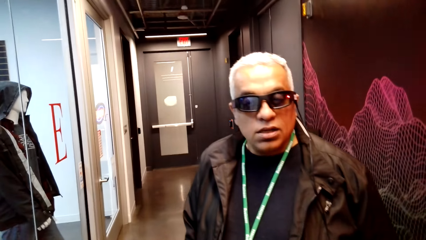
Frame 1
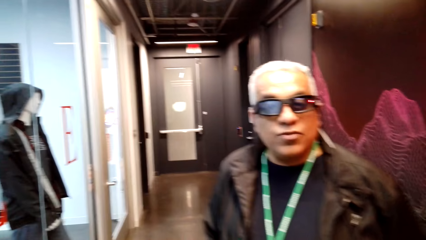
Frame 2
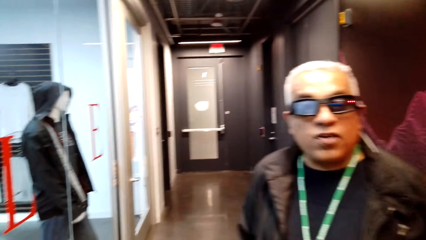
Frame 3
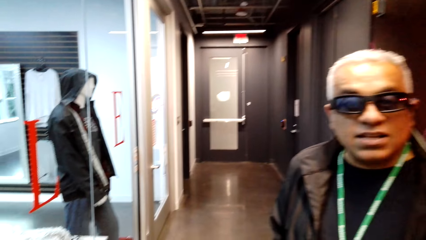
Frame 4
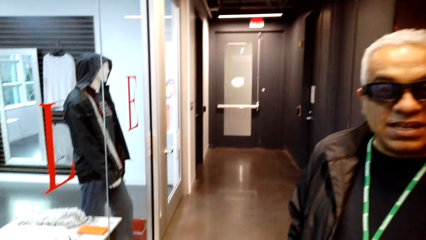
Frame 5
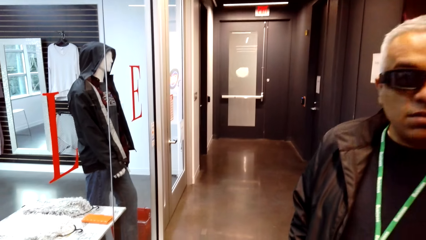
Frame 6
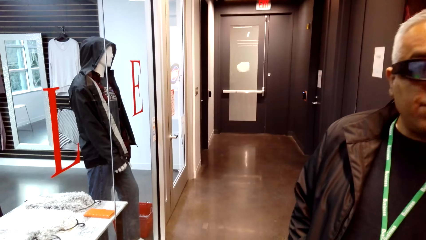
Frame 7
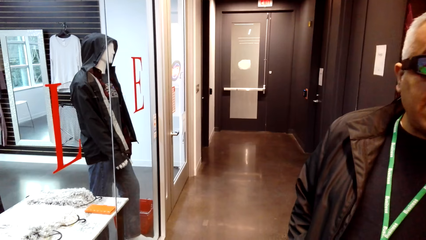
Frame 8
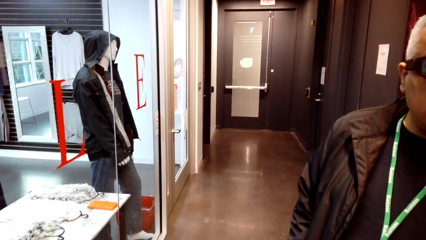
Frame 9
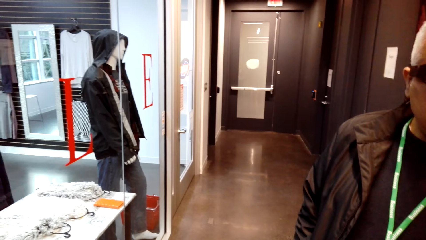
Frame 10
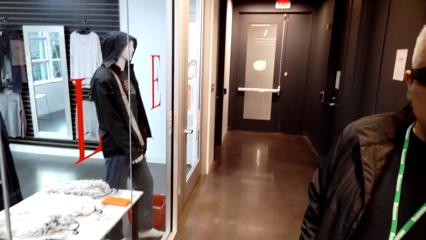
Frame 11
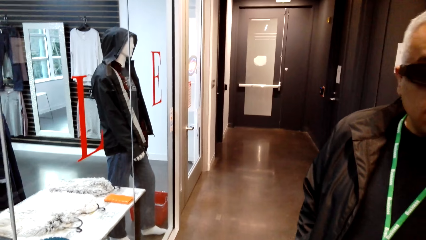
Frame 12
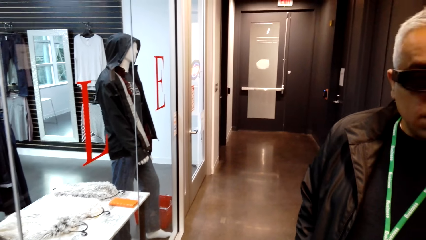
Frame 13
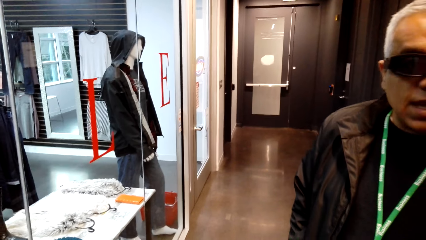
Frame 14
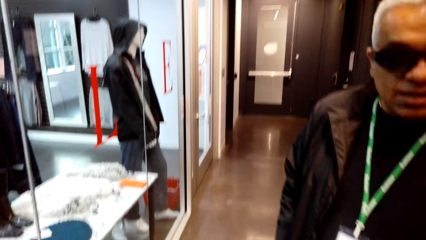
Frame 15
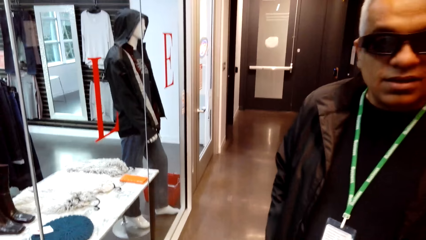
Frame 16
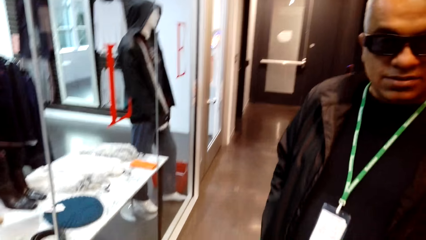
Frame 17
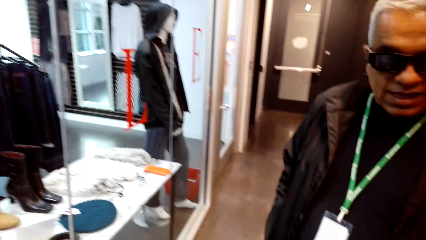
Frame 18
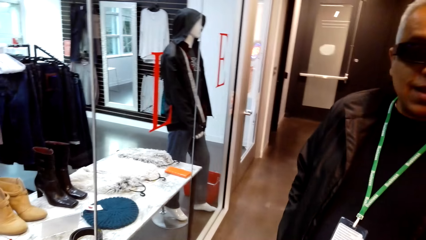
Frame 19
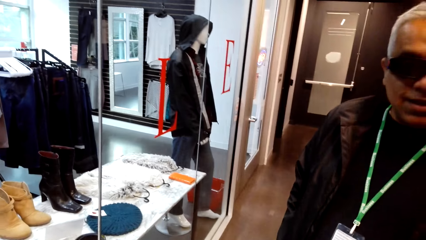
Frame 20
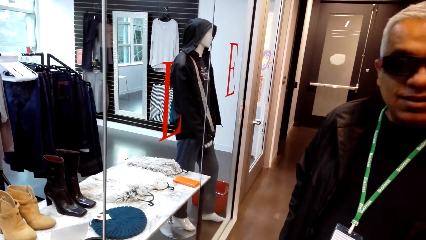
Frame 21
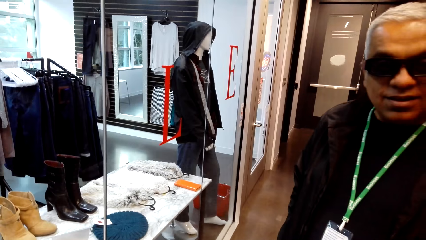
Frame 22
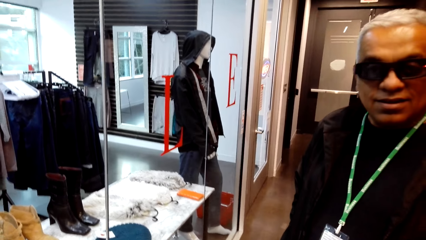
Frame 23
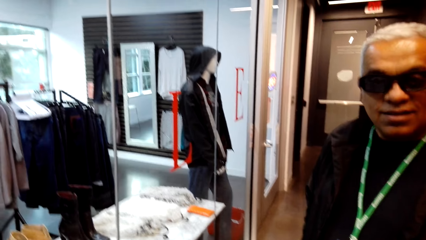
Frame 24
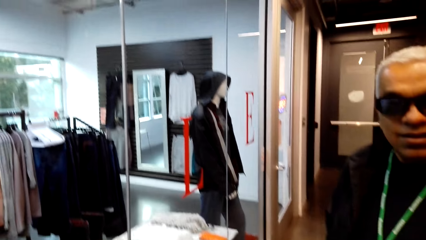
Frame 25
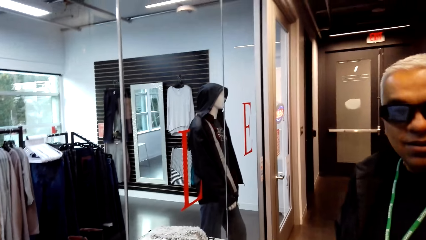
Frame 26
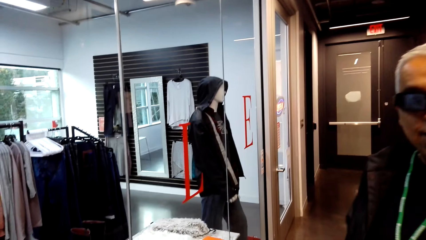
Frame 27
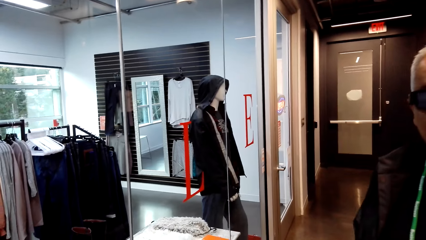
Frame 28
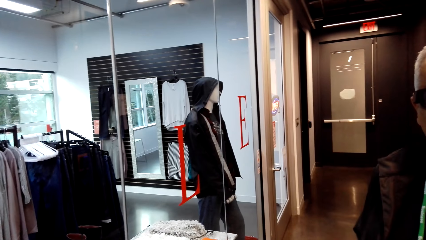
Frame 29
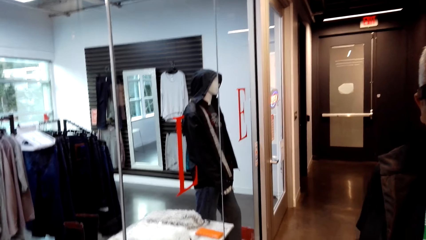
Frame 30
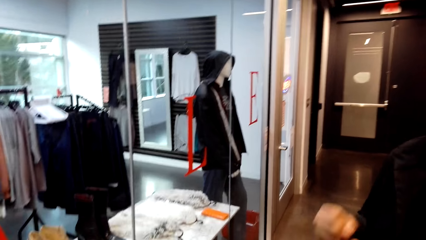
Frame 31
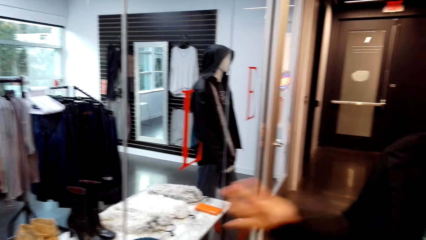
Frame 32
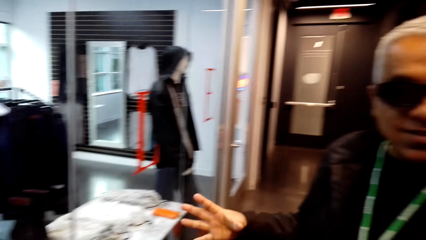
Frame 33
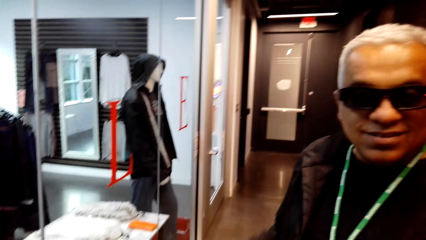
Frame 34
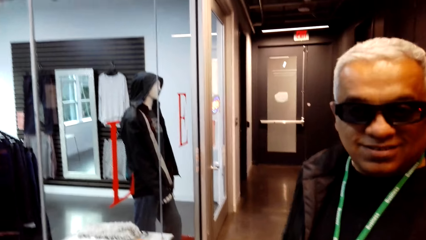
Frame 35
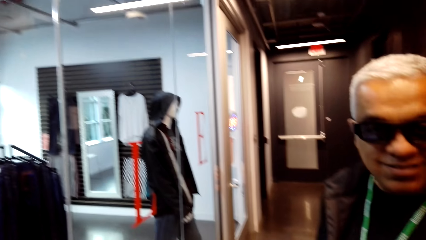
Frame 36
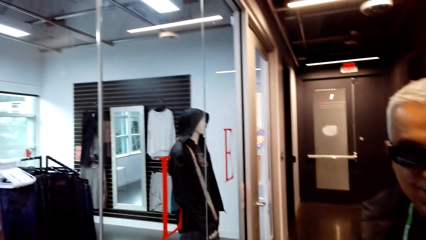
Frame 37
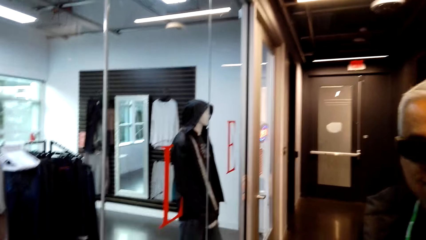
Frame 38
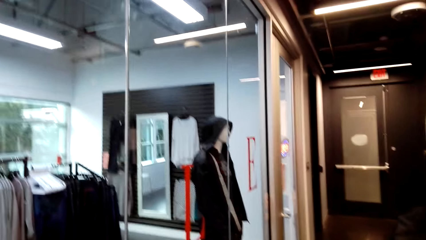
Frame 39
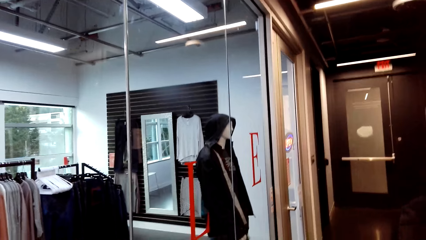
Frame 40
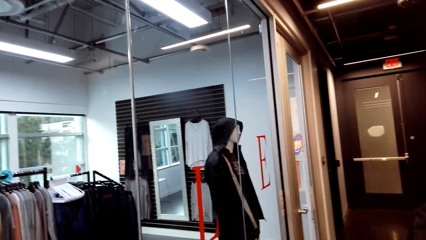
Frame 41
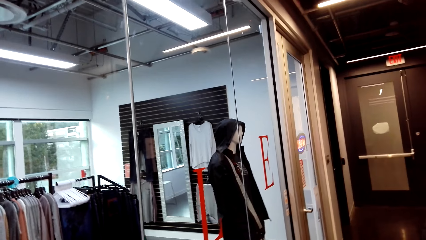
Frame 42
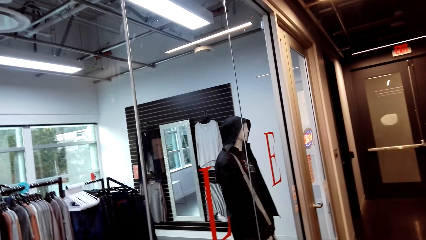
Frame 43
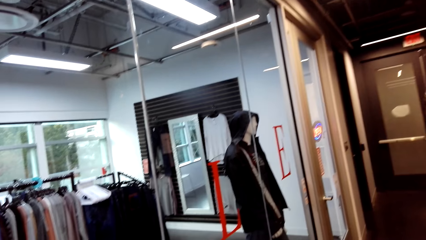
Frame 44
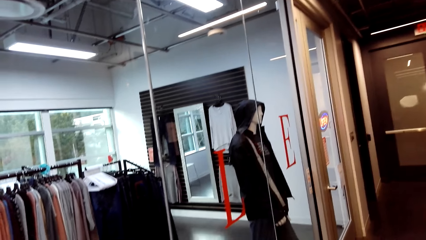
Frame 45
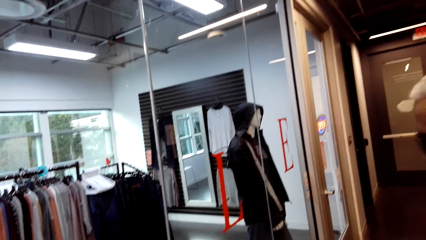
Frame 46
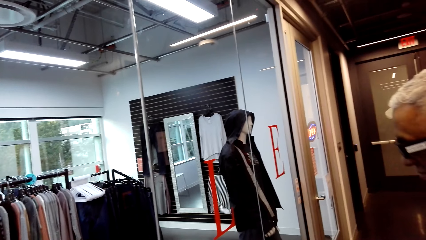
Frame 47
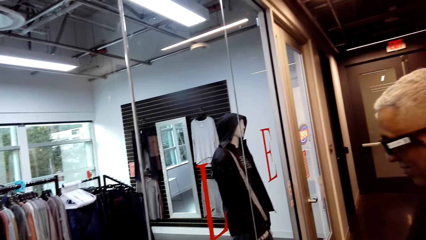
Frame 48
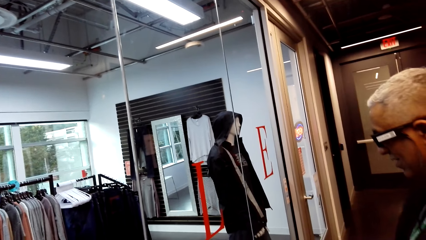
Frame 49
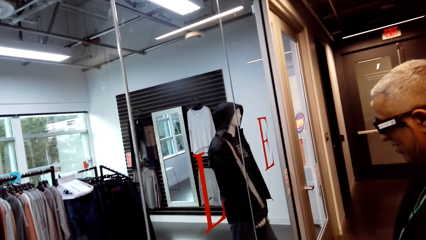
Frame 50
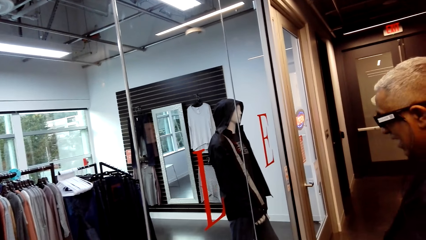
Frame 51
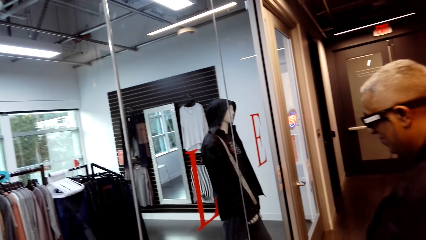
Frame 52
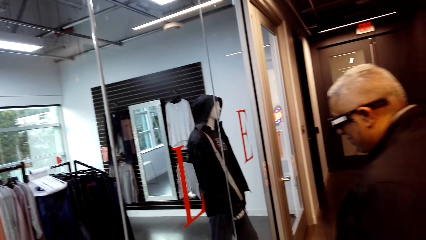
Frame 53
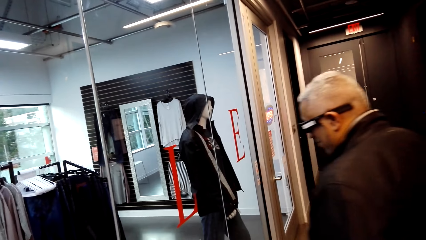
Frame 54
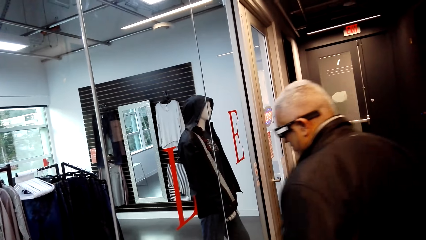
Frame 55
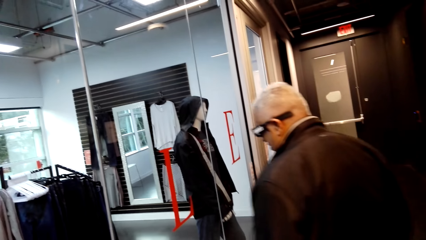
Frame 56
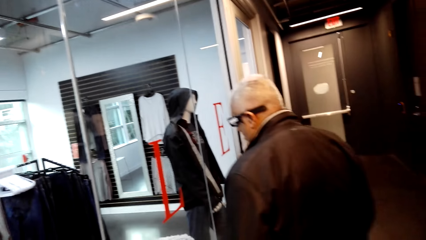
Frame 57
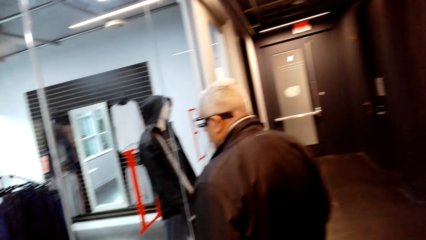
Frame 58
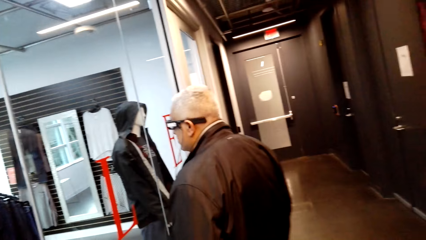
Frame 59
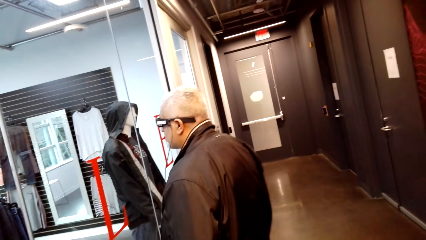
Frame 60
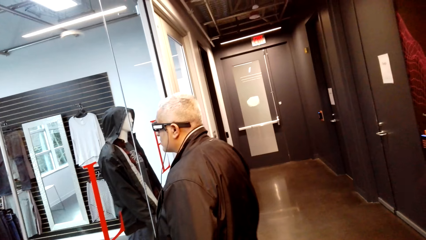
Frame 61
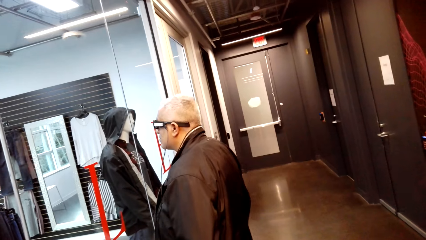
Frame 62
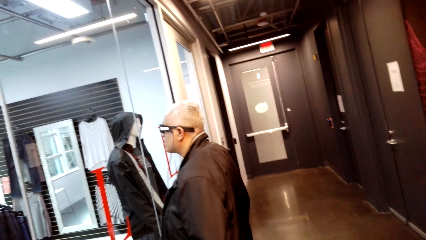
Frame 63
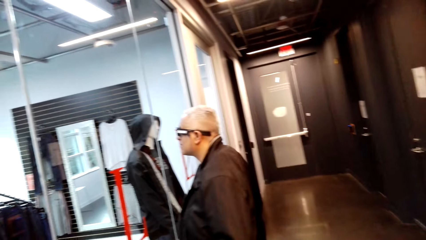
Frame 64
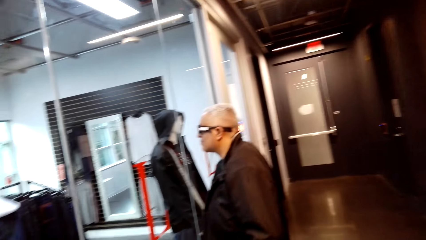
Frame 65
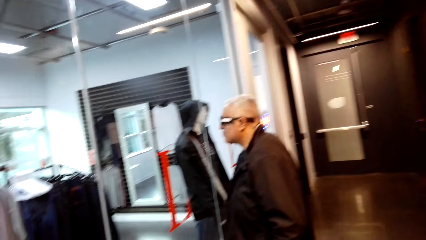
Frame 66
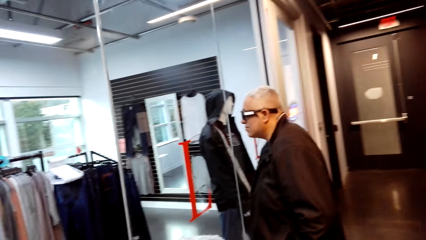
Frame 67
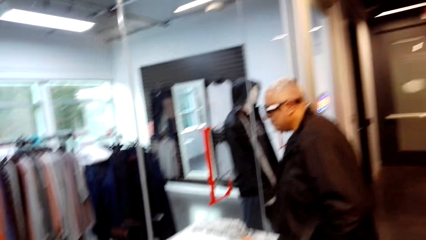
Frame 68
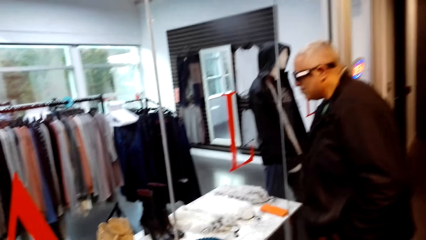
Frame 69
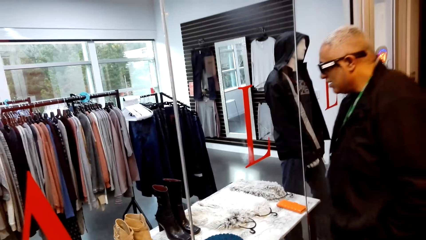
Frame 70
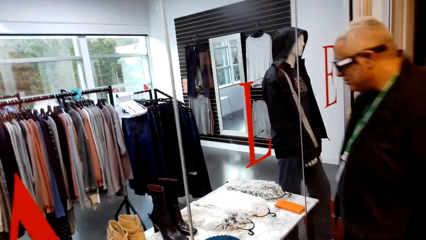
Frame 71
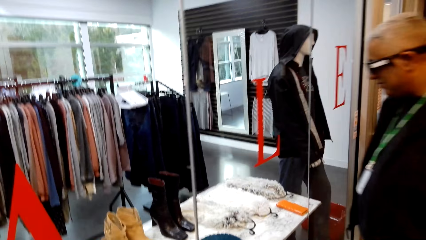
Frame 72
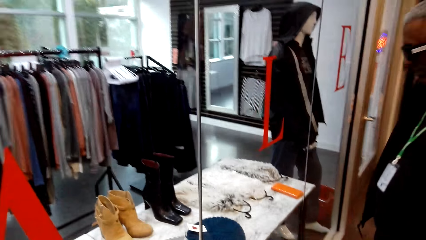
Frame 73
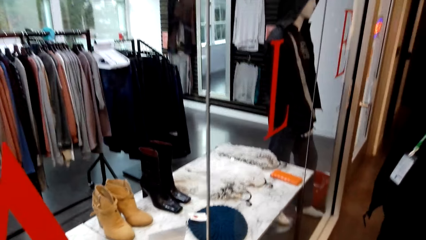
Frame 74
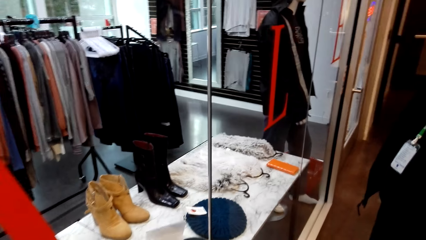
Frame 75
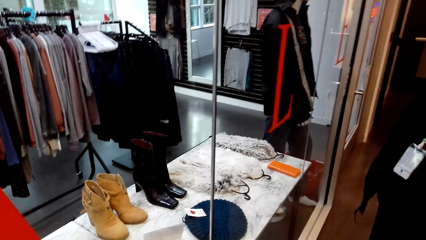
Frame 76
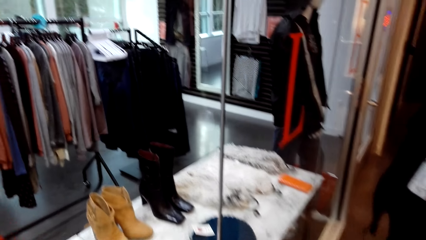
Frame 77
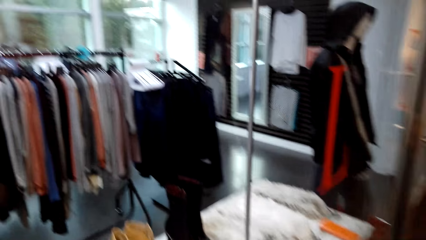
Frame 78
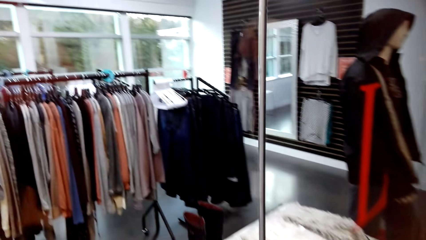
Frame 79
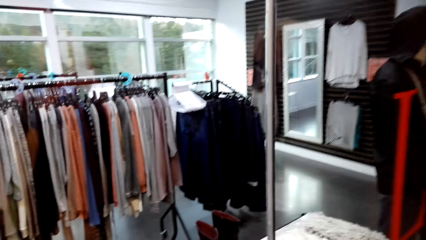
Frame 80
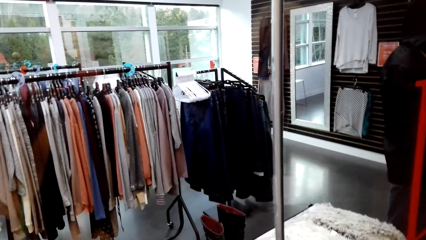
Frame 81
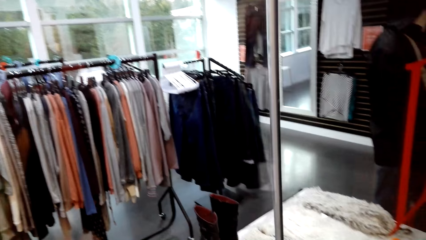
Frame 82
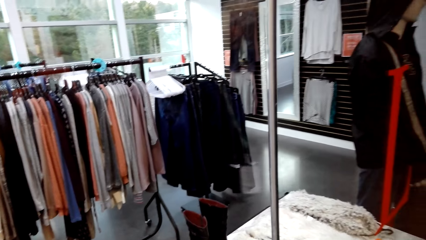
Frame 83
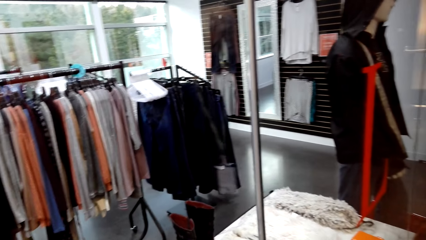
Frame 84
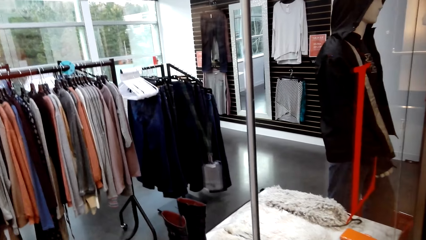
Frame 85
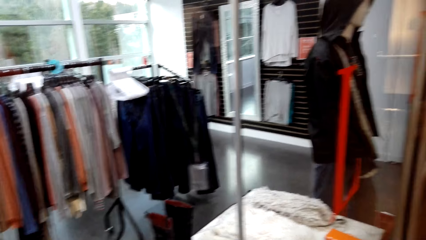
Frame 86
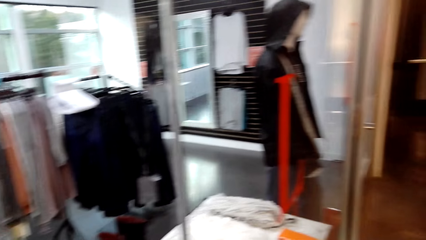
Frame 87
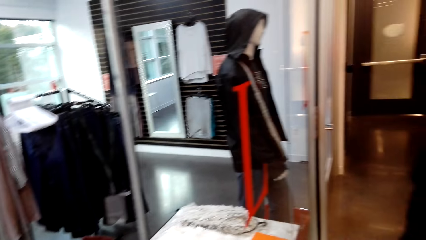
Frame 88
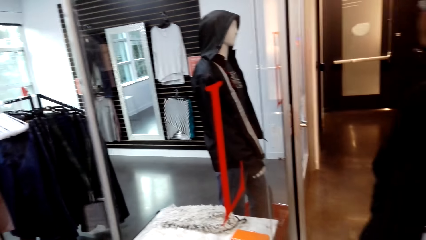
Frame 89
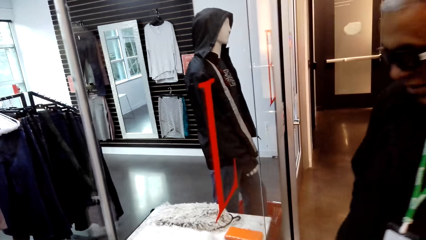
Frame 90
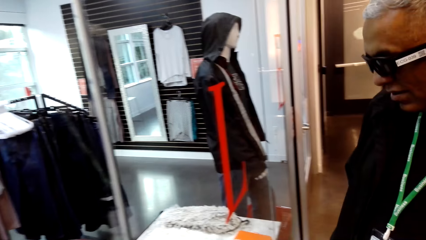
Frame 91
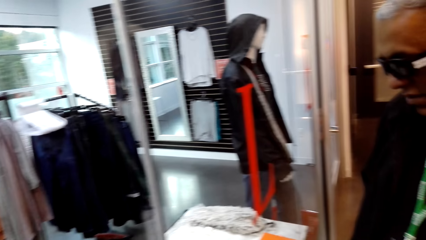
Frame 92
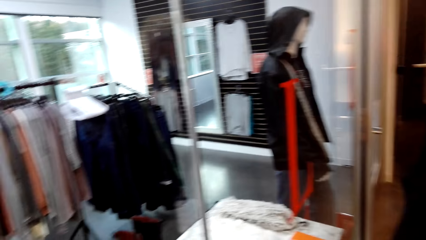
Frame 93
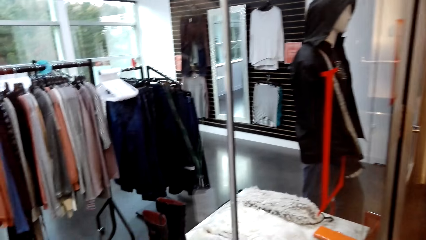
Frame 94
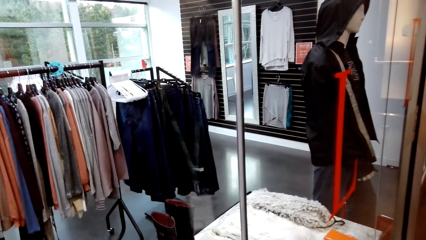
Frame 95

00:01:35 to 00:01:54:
A man stands in a store. The man talks to the camera wearer. The camera wearer looks at the man repeatedly. The man talks to the camera wearer. The man talks to the camera wearer again. The man moves the right hand in the store. The camera wearer looks at the man. The man walks around in the store and talks to the camera wearer. The camera wearer talks to the man. The man looks in the store.
